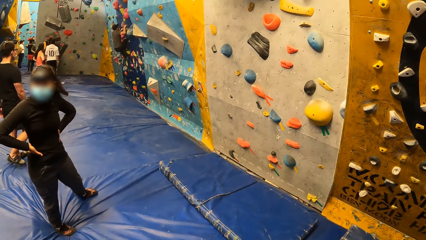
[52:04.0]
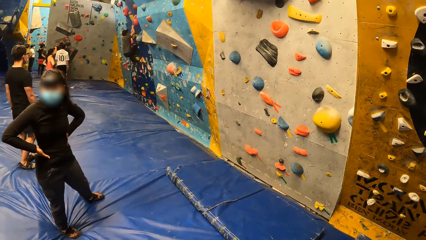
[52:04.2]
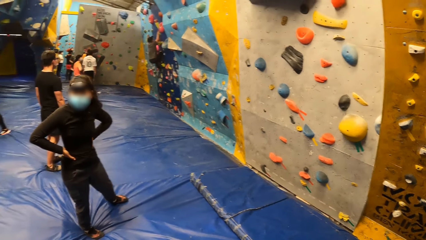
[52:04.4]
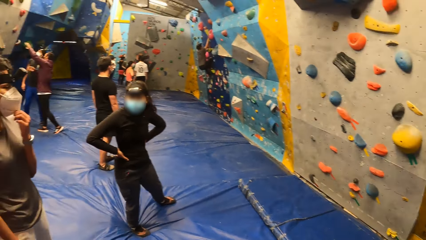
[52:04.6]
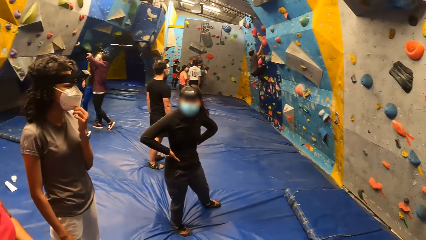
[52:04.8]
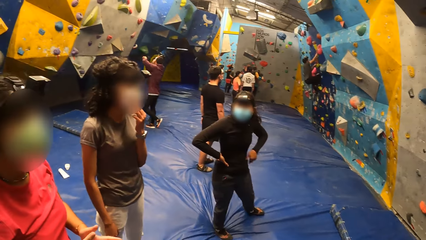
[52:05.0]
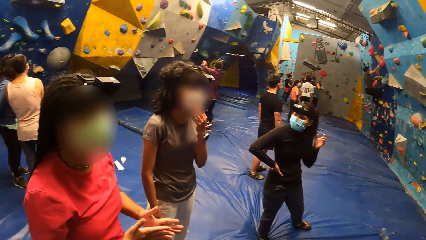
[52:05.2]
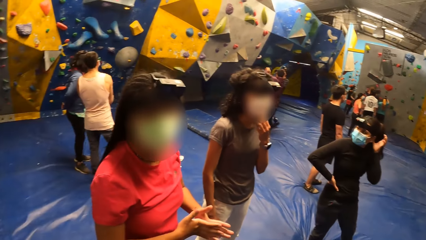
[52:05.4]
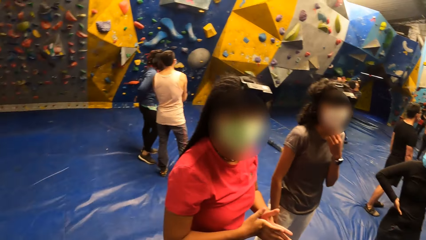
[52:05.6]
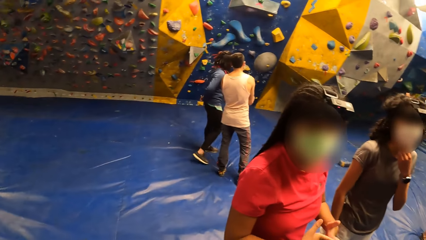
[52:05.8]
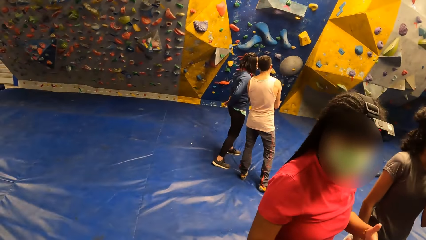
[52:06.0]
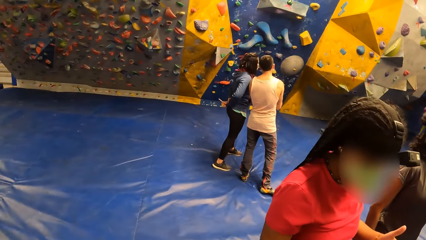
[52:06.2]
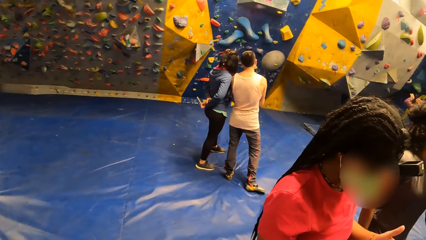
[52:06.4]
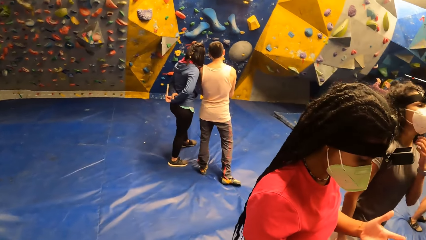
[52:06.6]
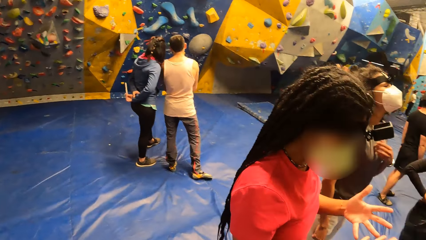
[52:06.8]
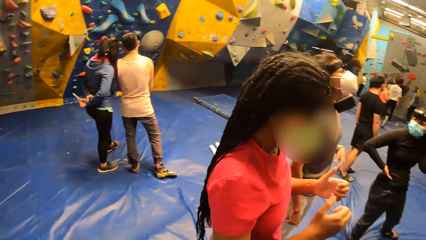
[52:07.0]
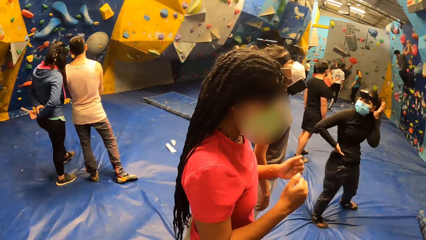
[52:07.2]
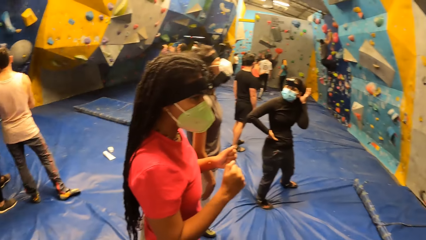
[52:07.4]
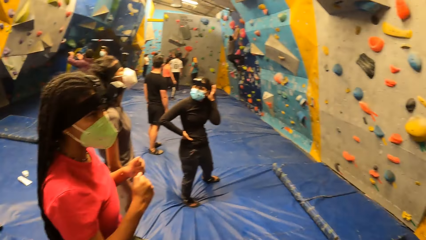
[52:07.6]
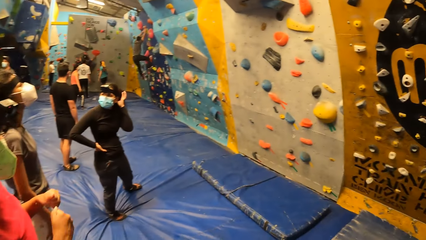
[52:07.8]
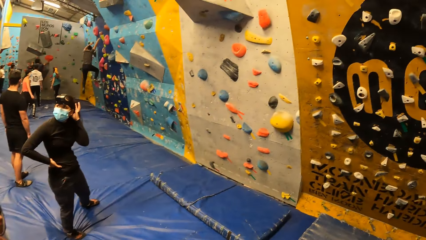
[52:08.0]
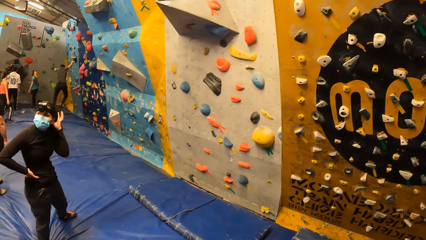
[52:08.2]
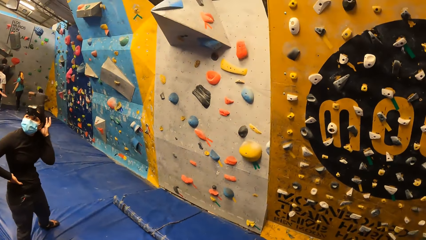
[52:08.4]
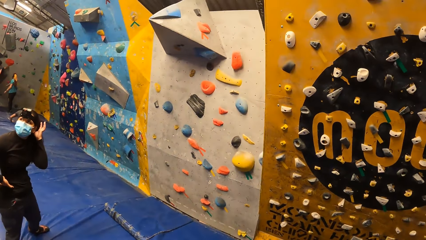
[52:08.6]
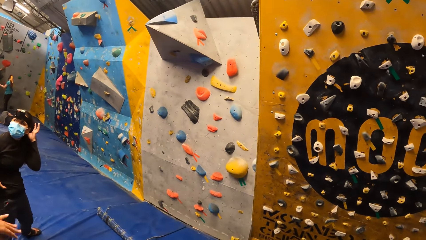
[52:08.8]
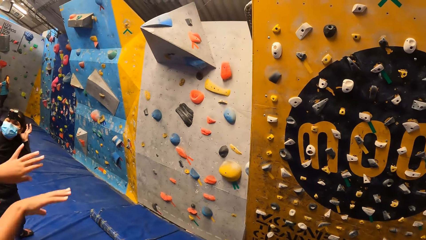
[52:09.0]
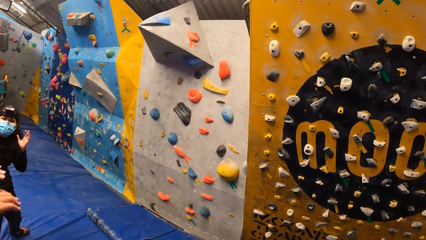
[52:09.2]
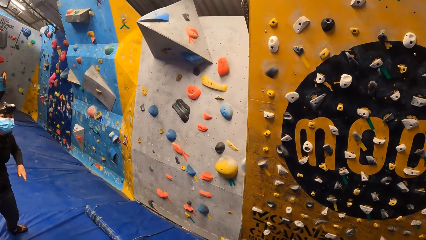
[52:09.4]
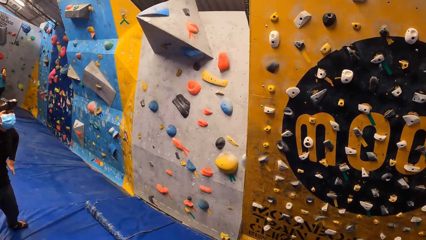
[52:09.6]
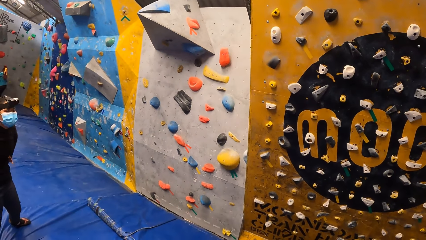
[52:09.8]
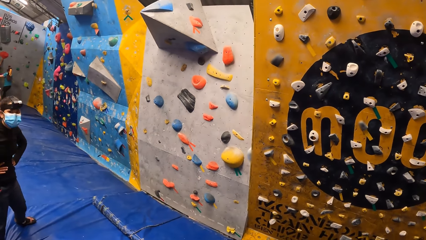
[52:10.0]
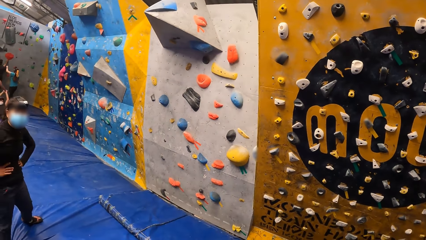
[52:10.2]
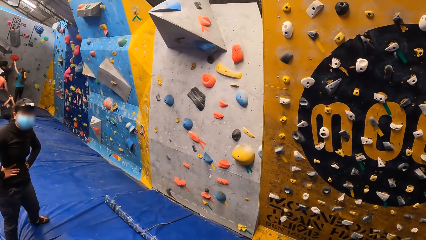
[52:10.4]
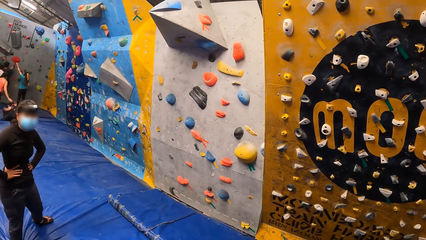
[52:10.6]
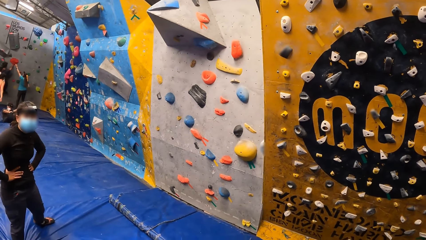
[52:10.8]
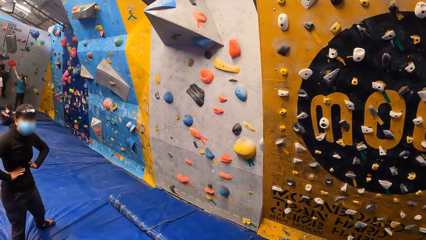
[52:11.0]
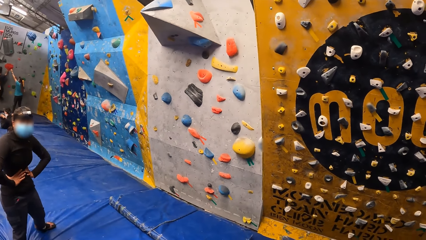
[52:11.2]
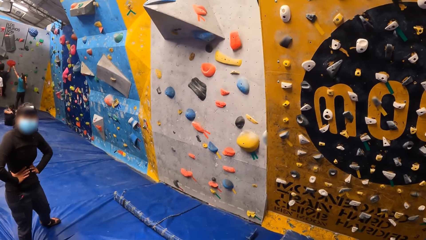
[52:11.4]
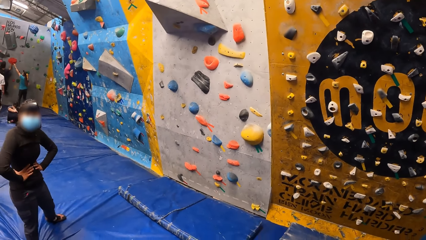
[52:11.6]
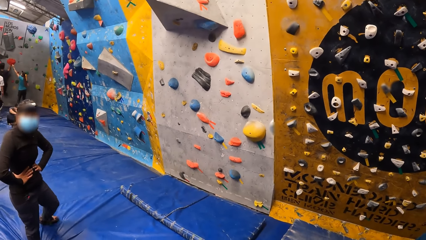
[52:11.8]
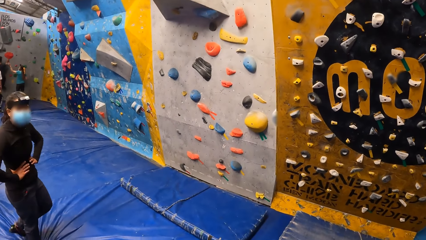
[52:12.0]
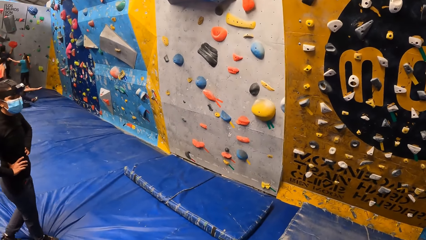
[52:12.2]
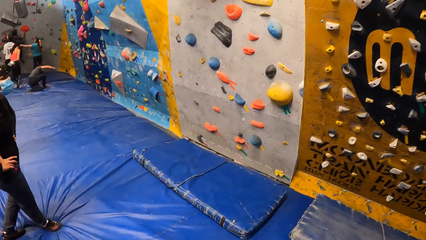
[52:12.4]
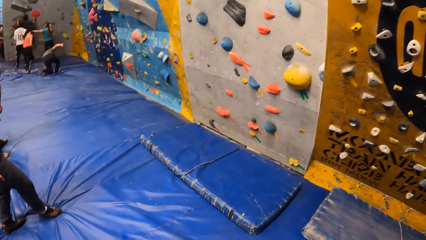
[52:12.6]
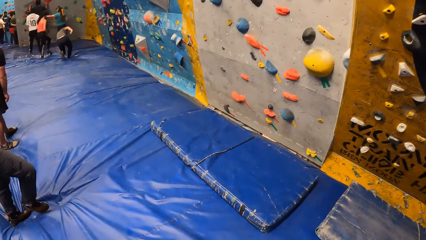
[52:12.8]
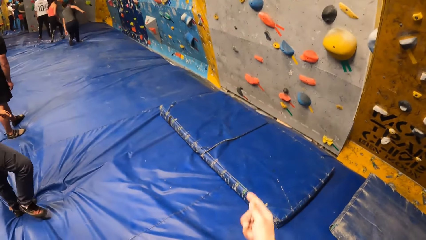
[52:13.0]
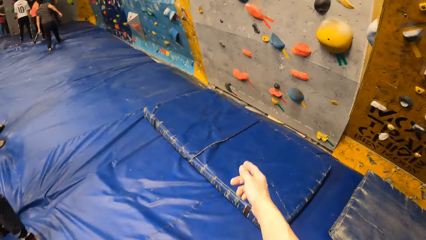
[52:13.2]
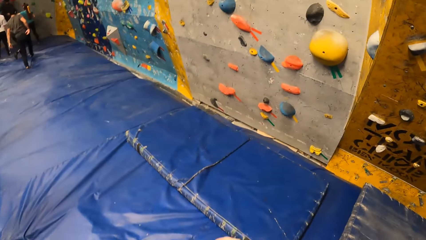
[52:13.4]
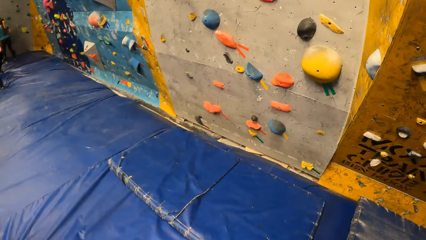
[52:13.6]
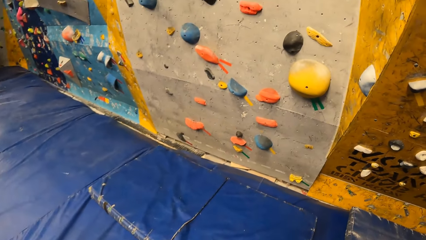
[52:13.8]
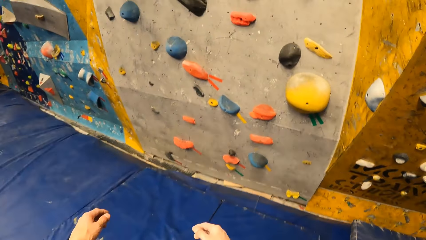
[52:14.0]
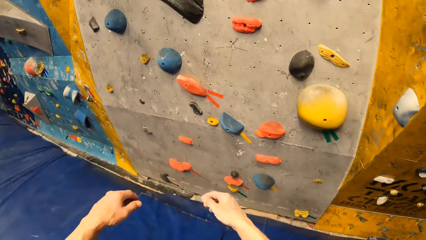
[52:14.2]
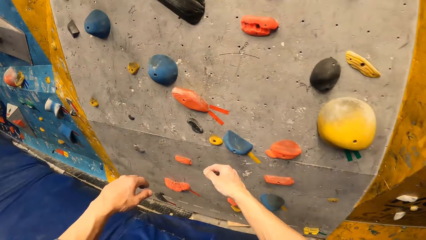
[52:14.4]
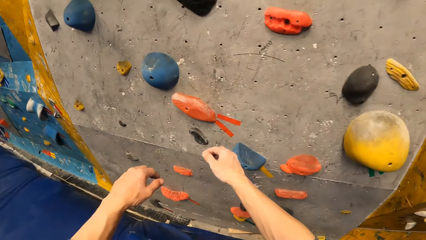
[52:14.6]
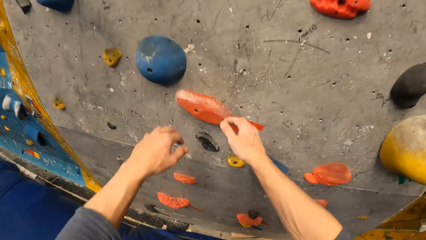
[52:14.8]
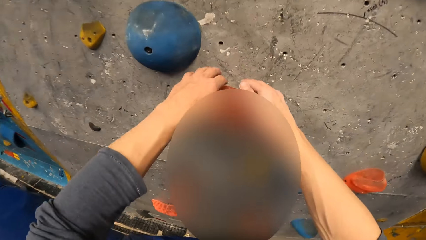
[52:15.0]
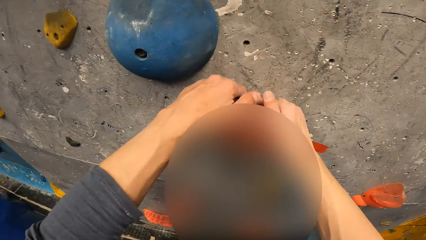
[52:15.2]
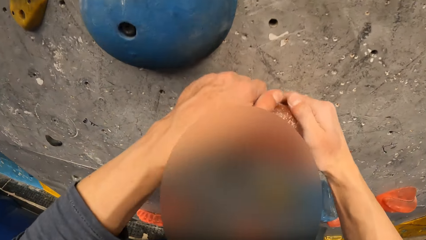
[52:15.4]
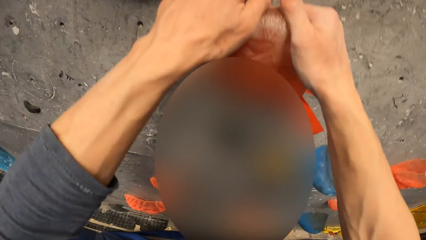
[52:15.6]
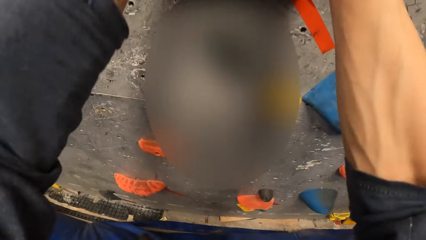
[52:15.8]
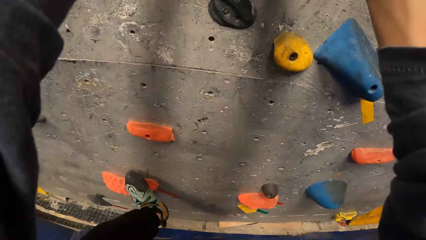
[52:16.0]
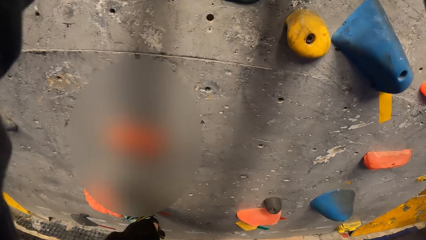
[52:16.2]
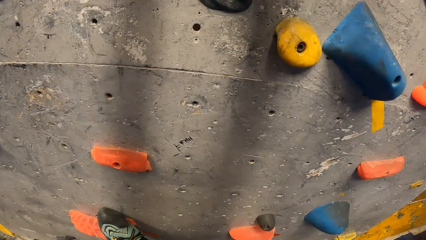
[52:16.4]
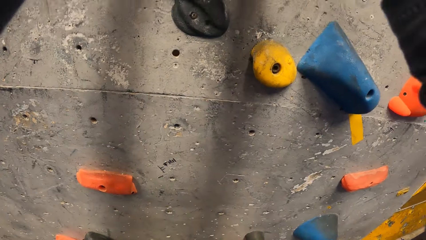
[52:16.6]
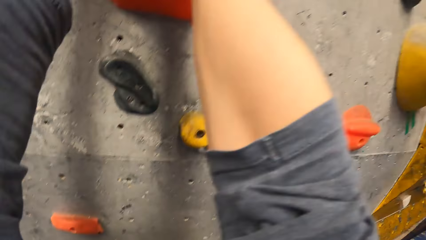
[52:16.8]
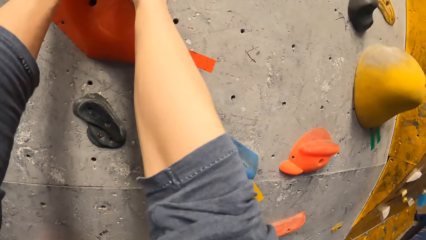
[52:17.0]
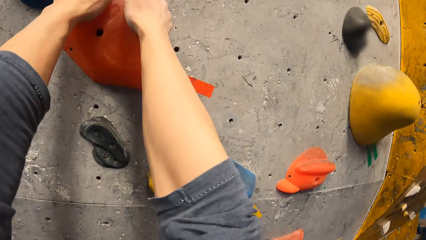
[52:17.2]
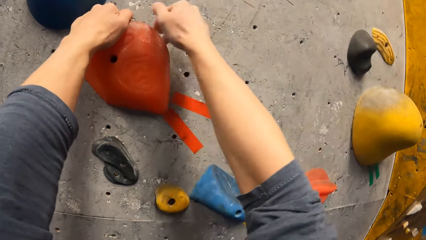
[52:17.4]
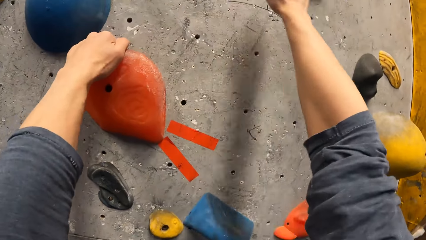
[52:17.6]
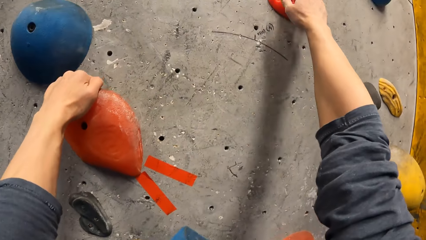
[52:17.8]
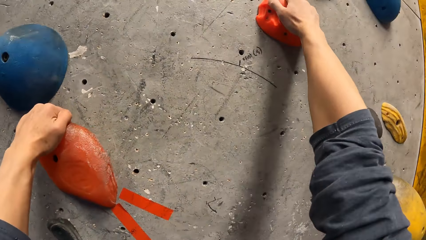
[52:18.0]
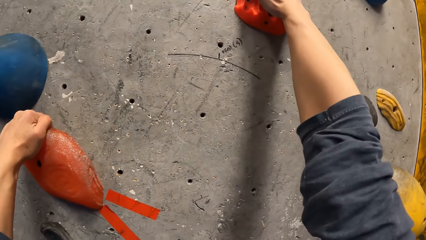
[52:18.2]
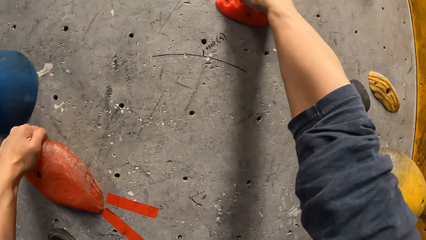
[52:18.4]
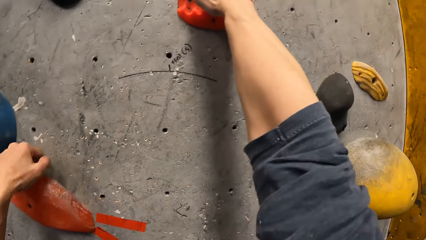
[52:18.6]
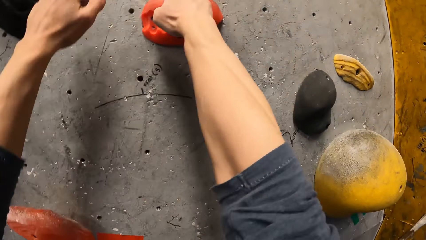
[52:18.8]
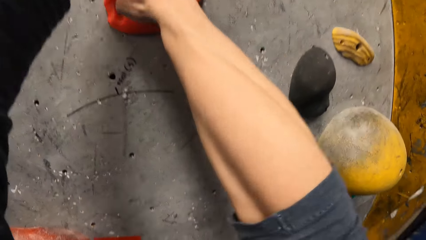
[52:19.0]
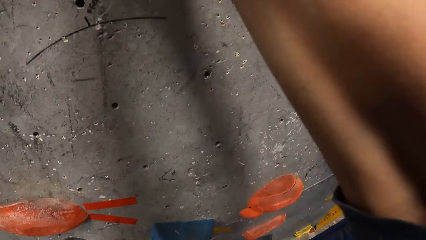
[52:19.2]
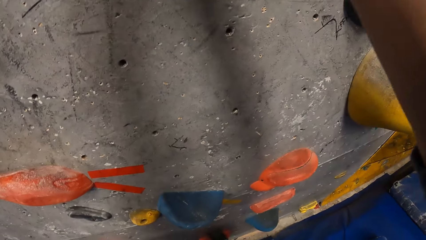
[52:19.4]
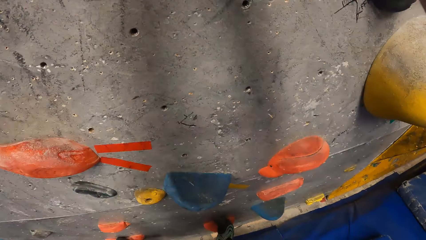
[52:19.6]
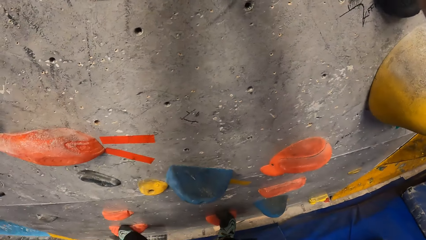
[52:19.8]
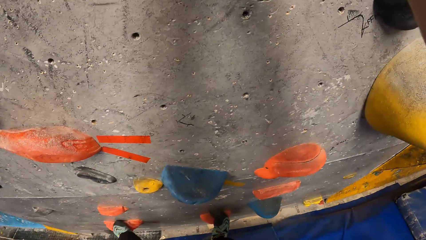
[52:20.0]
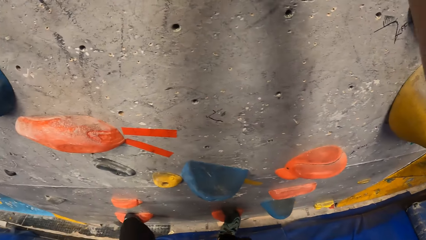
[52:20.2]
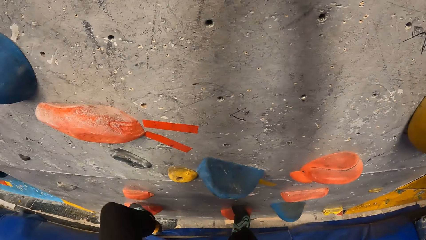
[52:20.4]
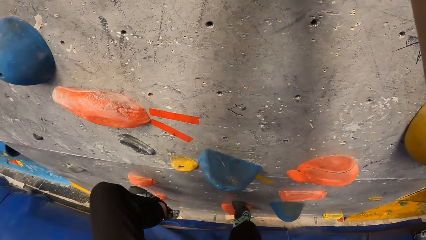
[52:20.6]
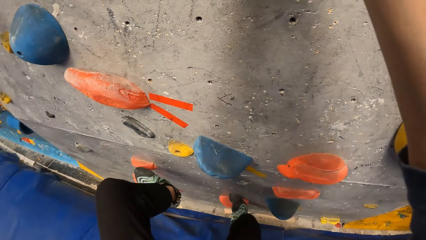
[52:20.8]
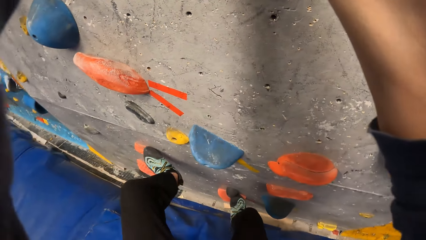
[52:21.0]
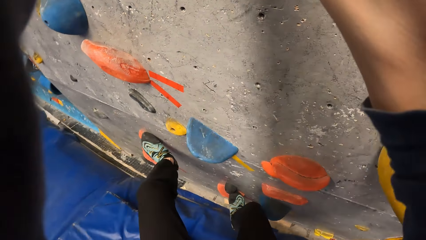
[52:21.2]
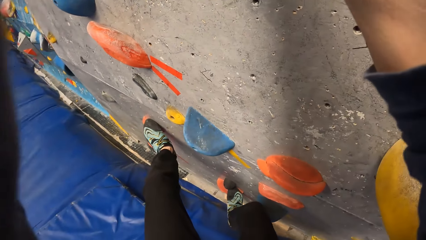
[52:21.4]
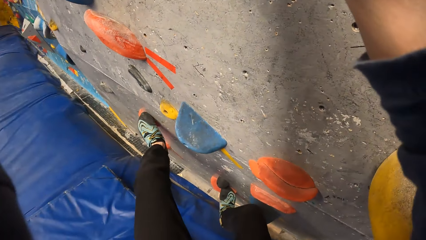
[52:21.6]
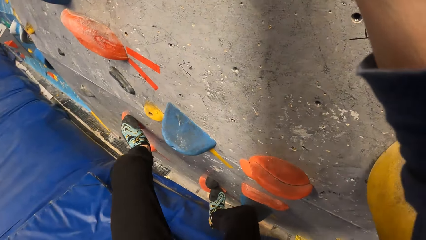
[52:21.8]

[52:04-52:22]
The camera wearer looks left. He looks right. He walks forward to the bouldering wall. He converses. He holds an orange climbing hold with both hands. He places his left leg on an orange climbing hold. He climbs the bouldering wall with both hands. He holds an orange climbing hold with his right hand. He holds the orange climbing hold with both hands. He steps on a climbing hold.
